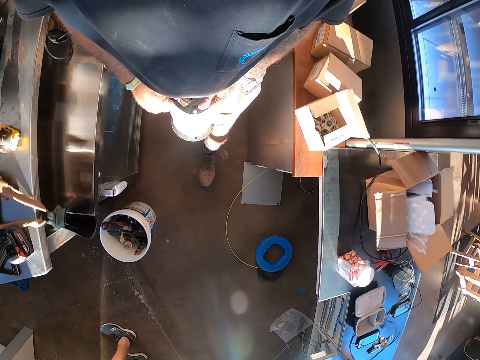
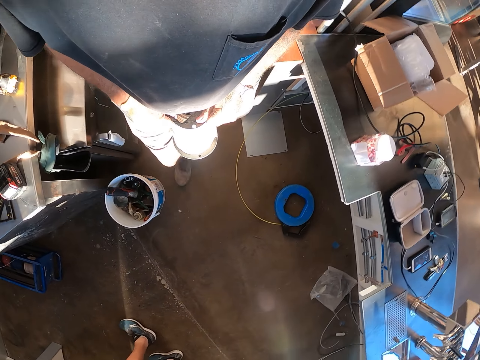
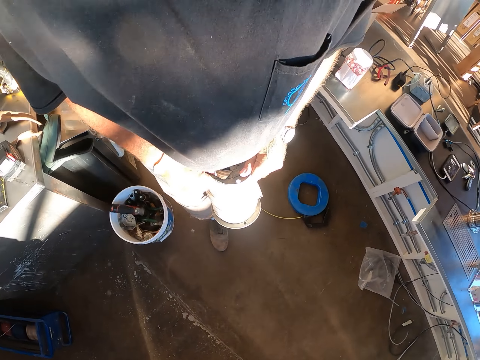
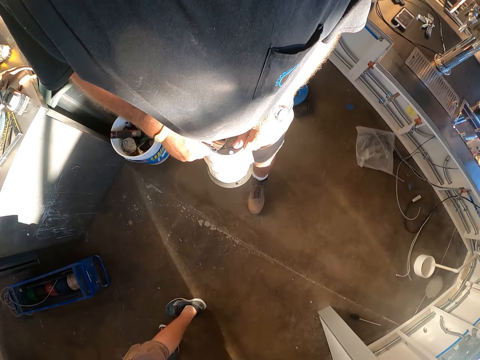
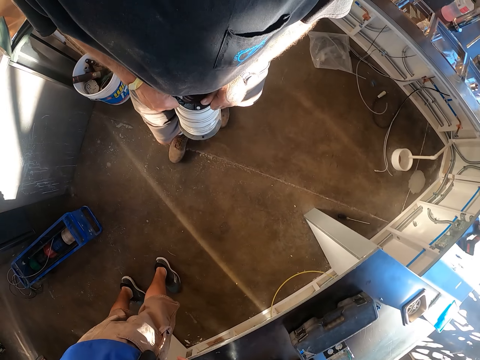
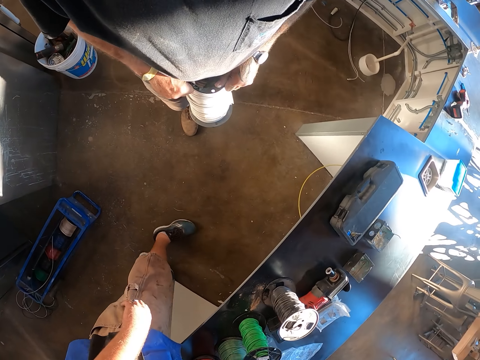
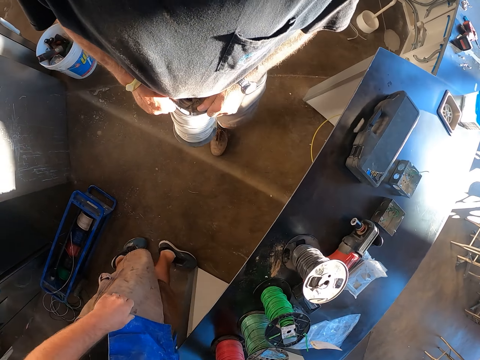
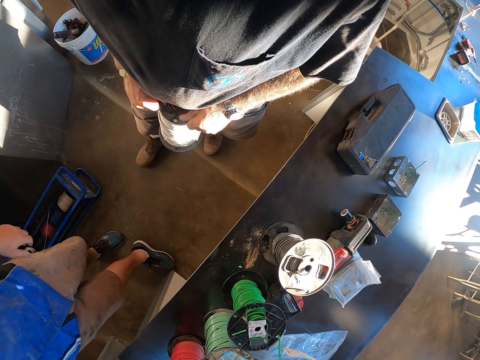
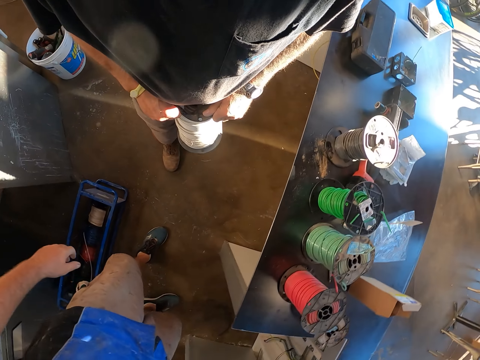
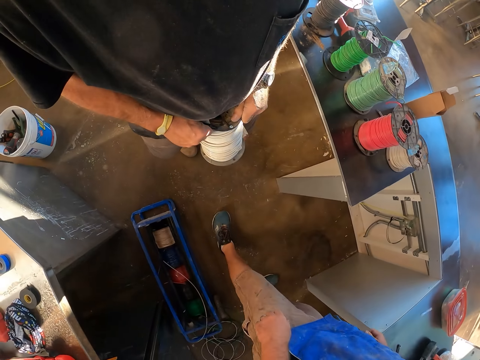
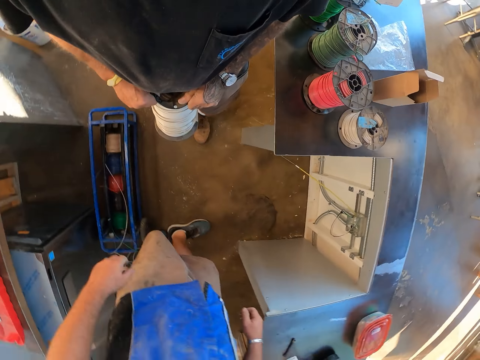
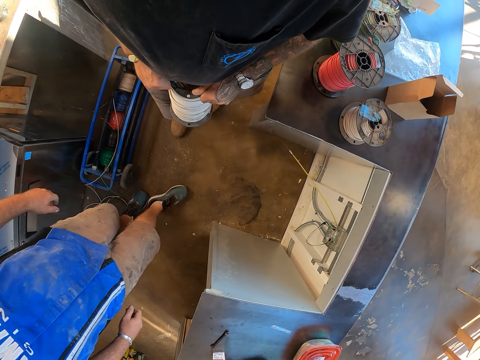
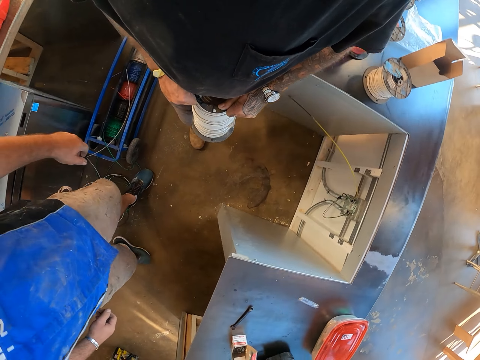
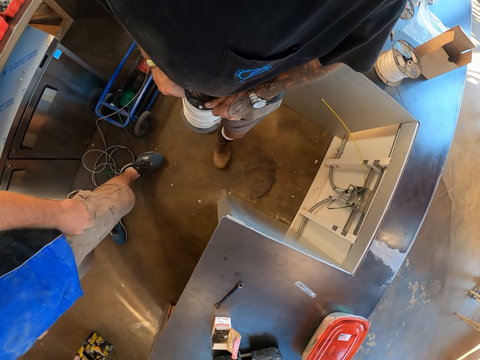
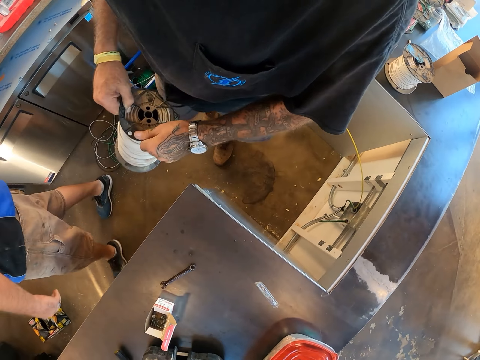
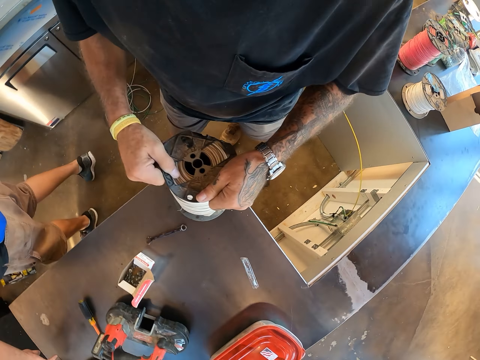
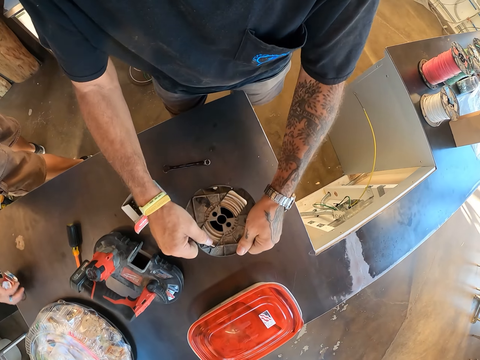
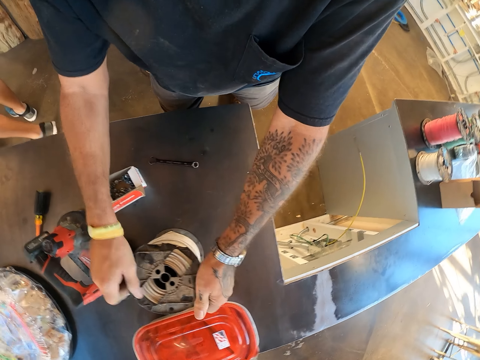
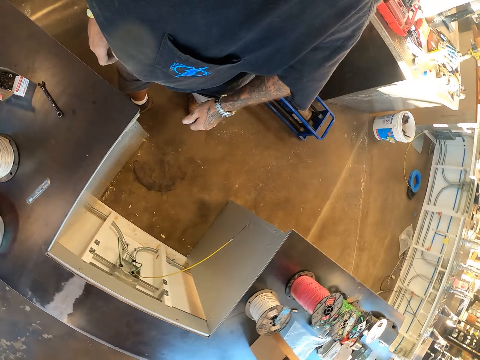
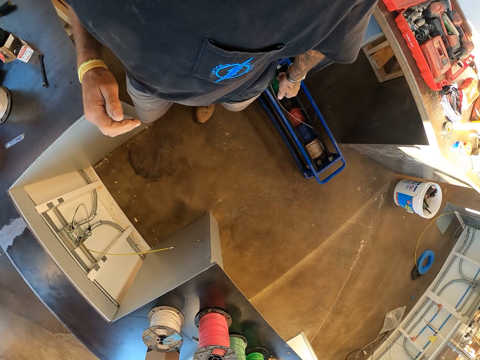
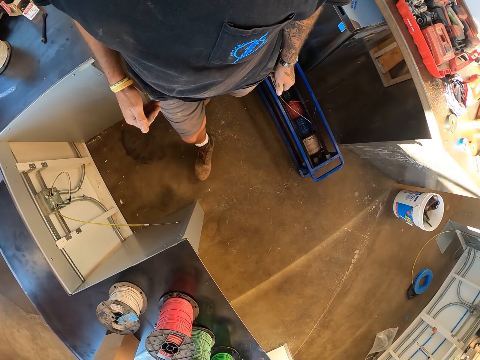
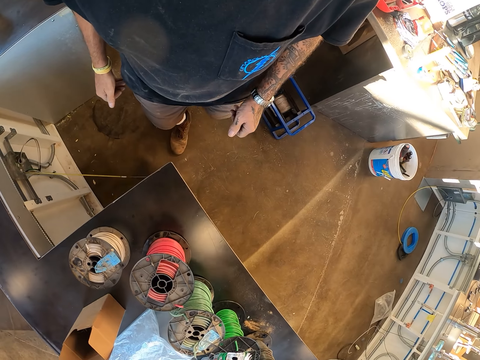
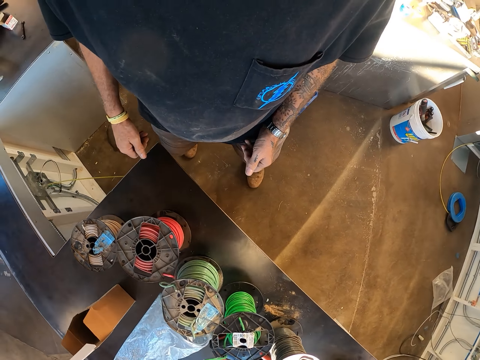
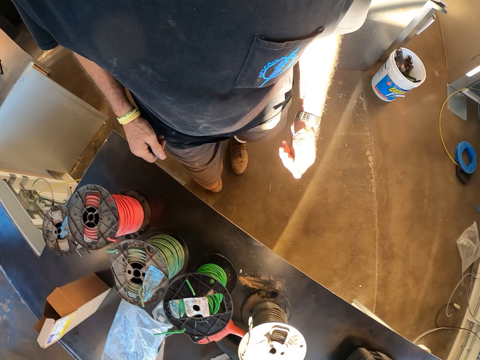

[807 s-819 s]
The camera wearer puts the cable reel on the counter.

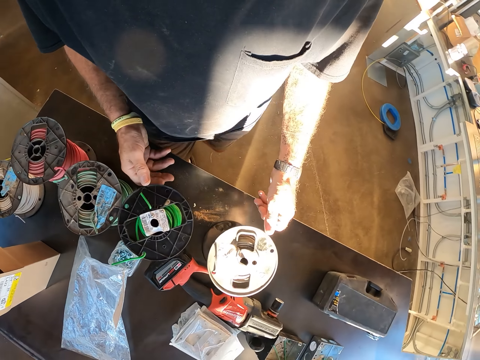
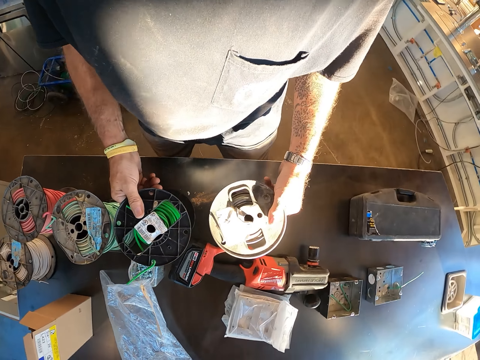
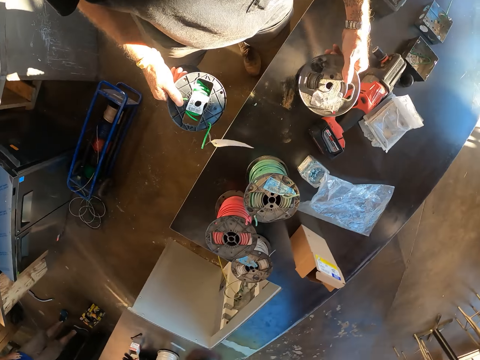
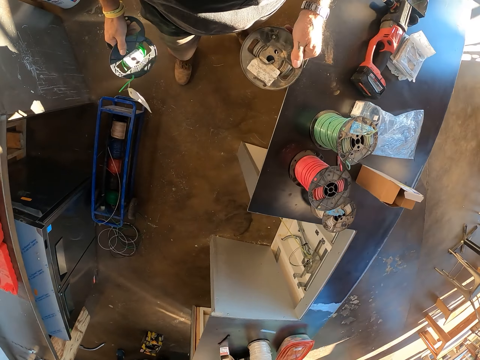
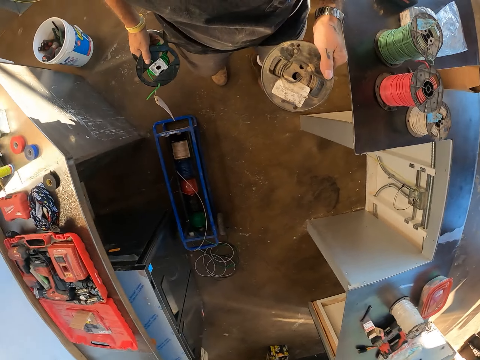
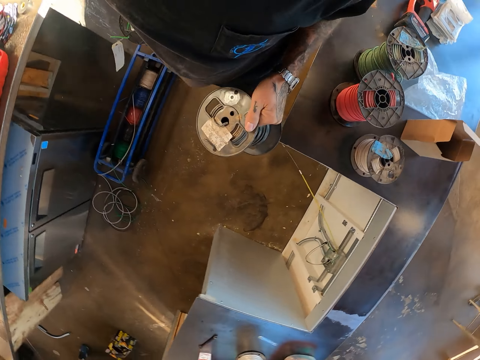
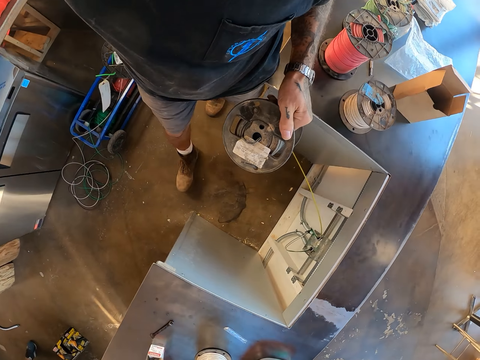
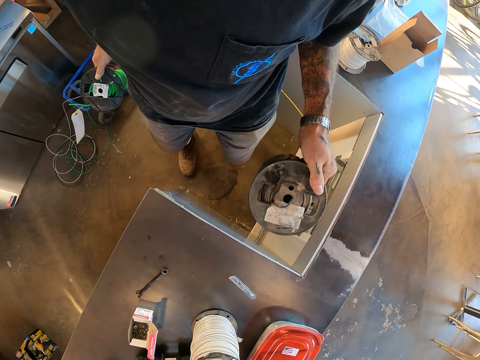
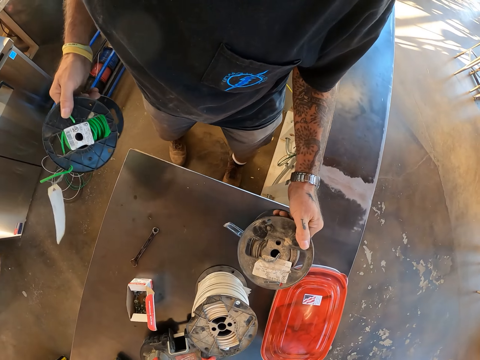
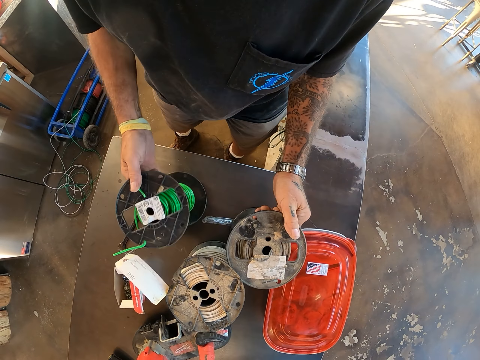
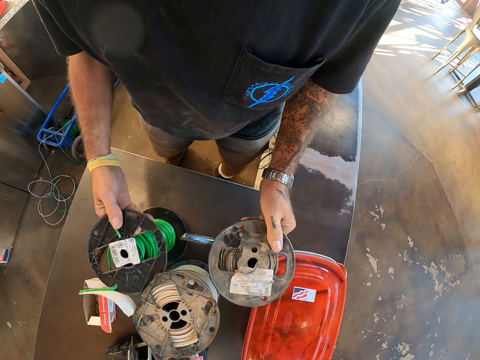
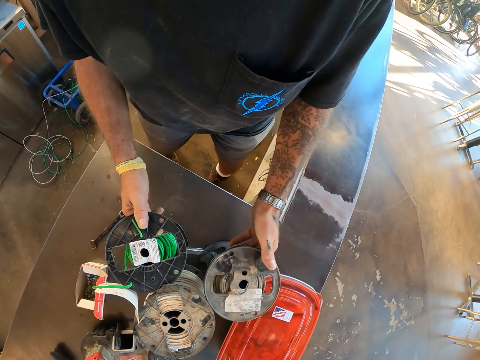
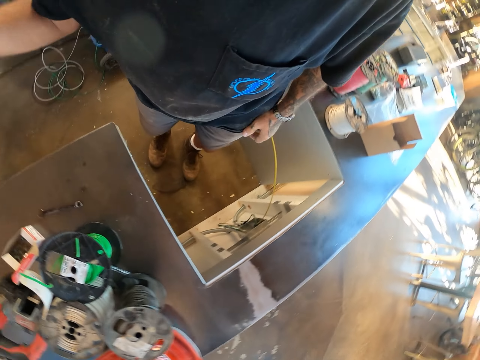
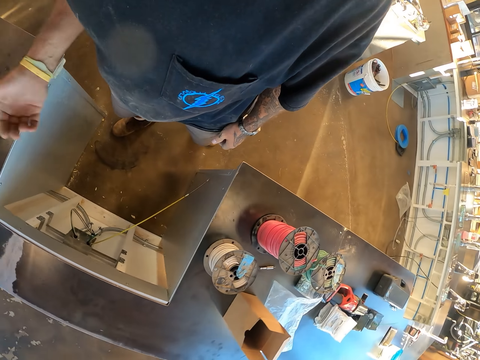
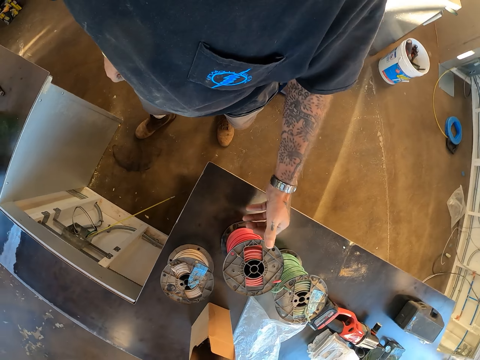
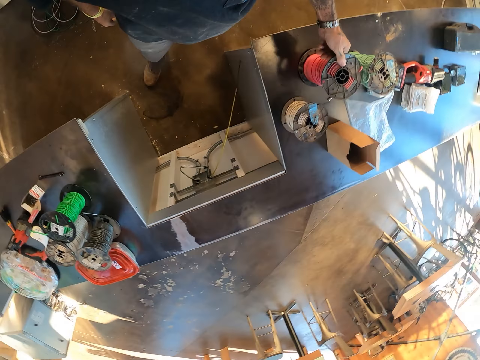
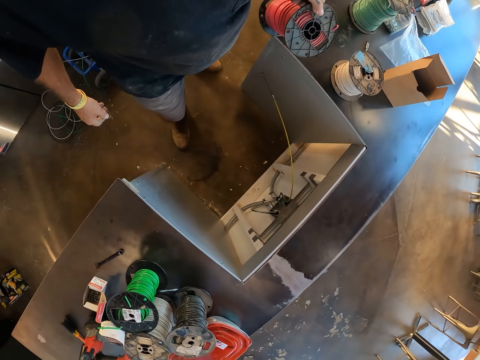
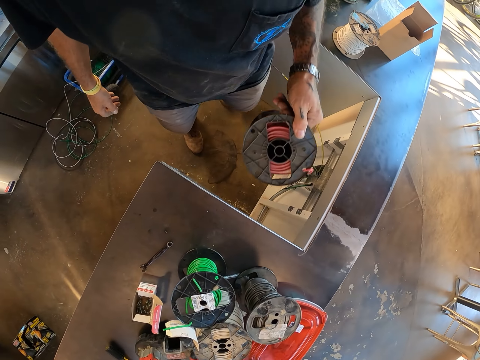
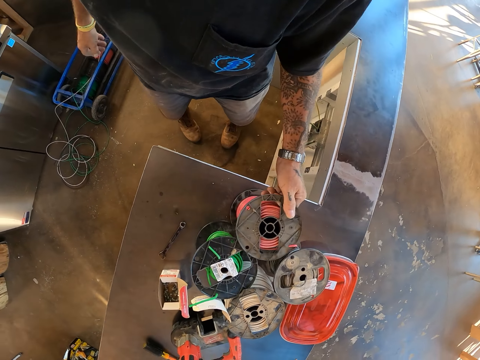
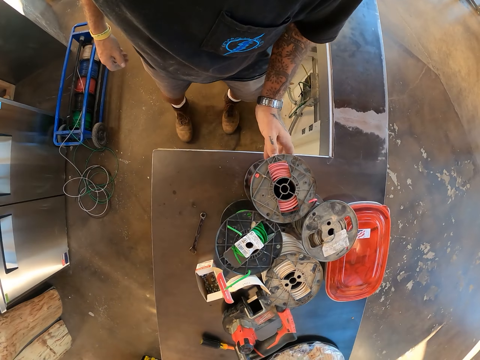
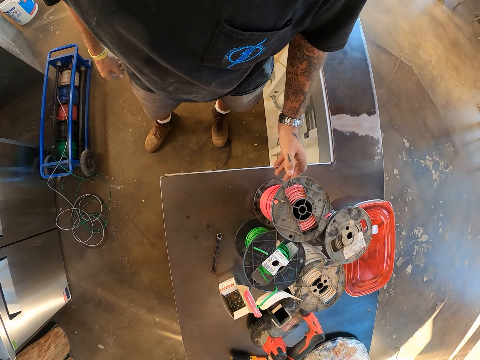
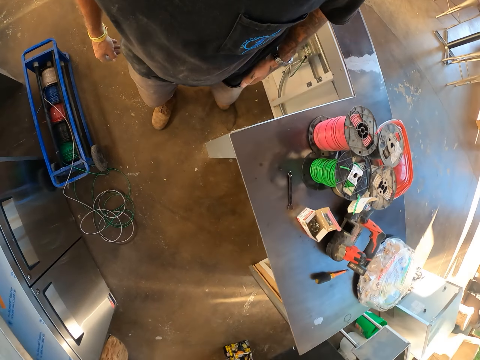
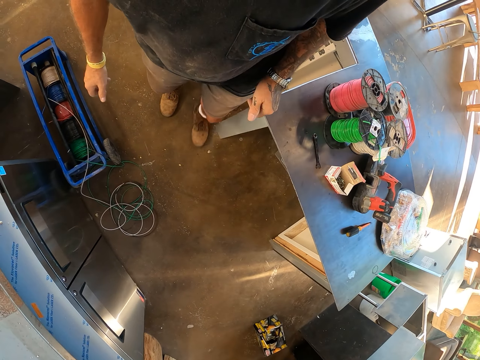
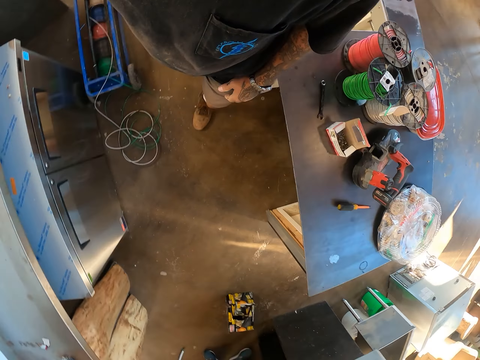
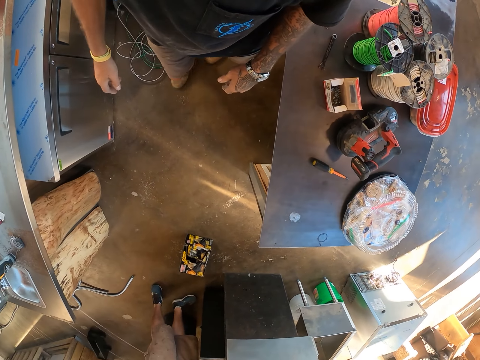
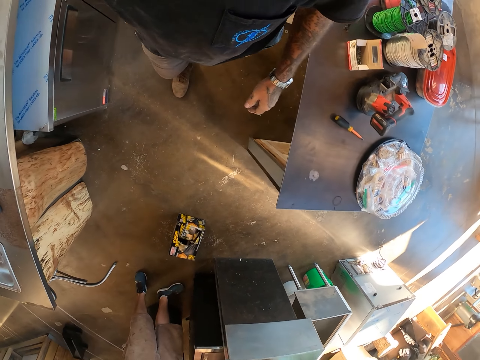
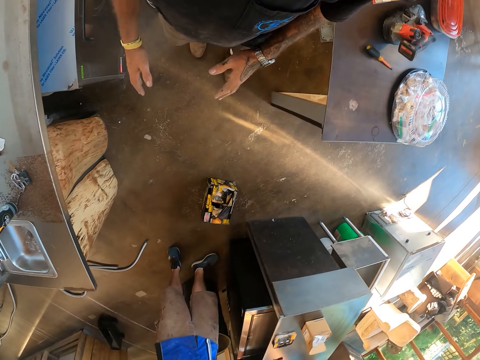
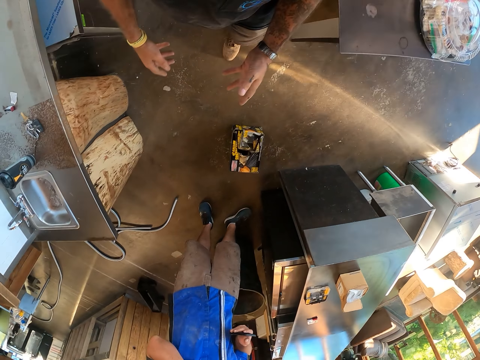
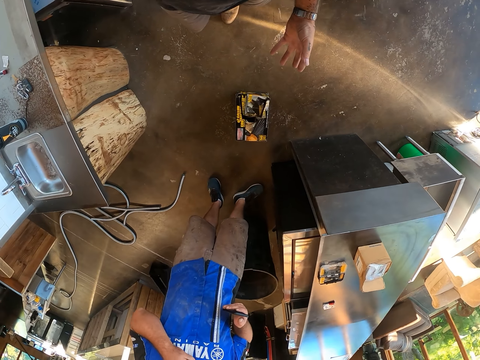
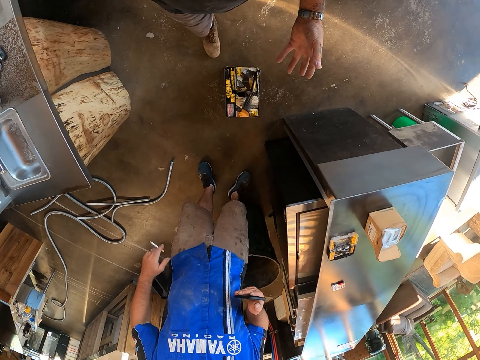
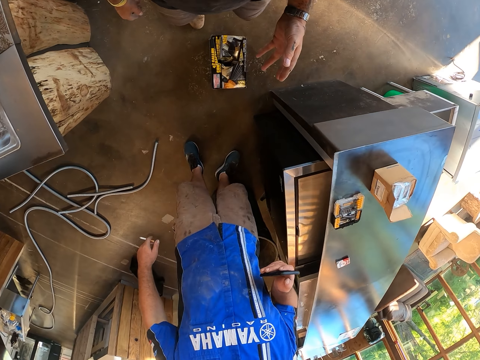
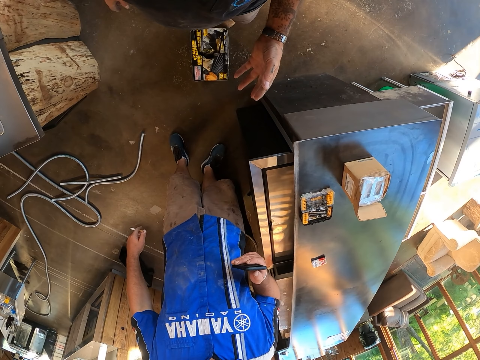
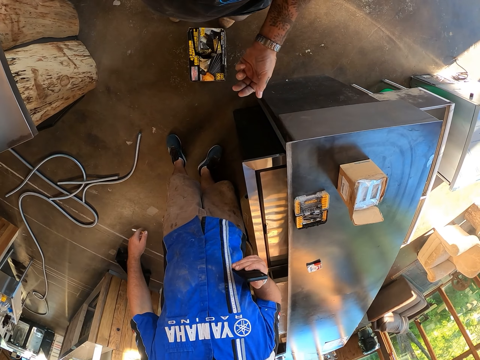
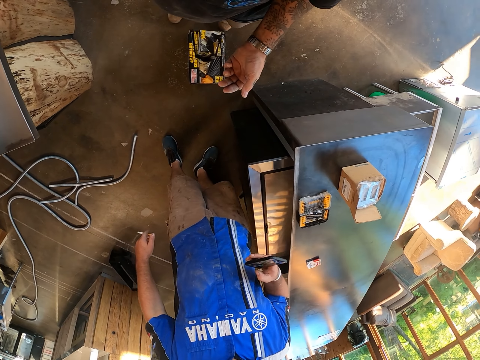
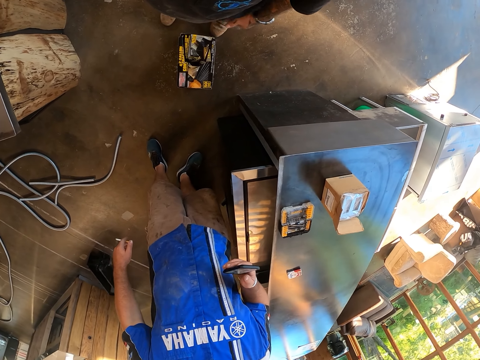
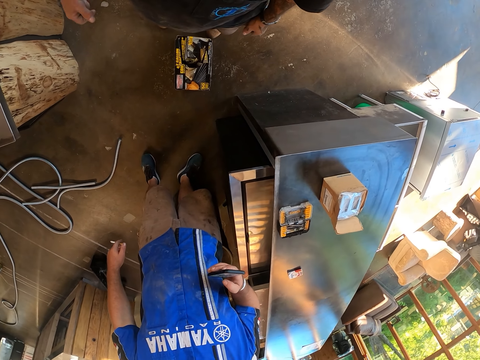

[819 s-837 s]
The camera wearer picks up the cable reel on the counter. They put the cable reel on the counter. A man picks up the extension roll cords. The camera wearer places the extension roll cords on the table. They walk around. They gesture with their hands and swing their hand. The man scrolls through the phone.
